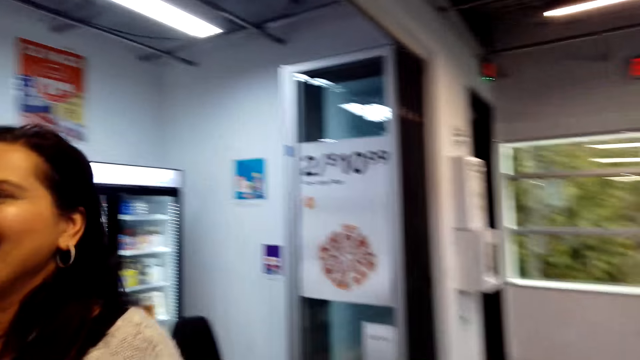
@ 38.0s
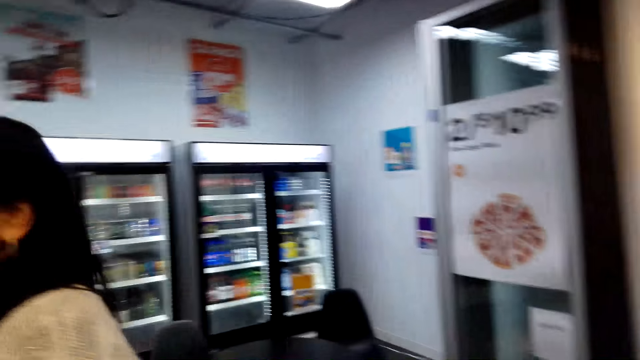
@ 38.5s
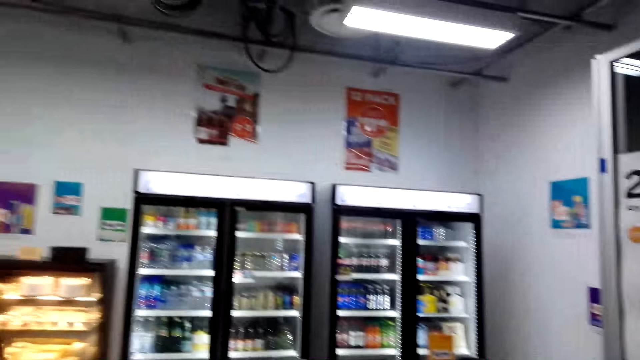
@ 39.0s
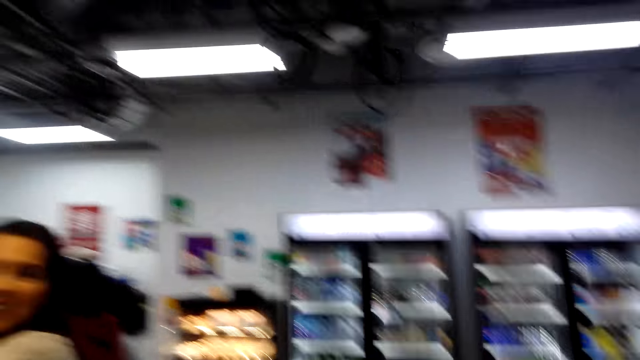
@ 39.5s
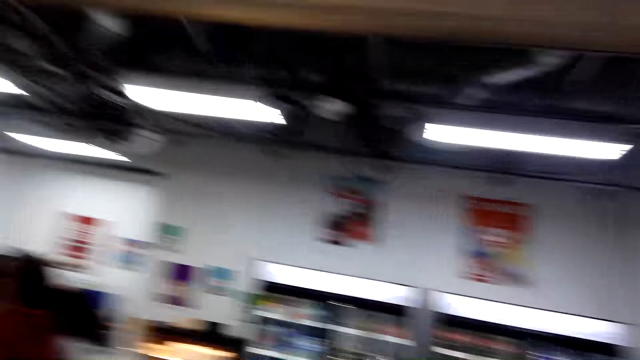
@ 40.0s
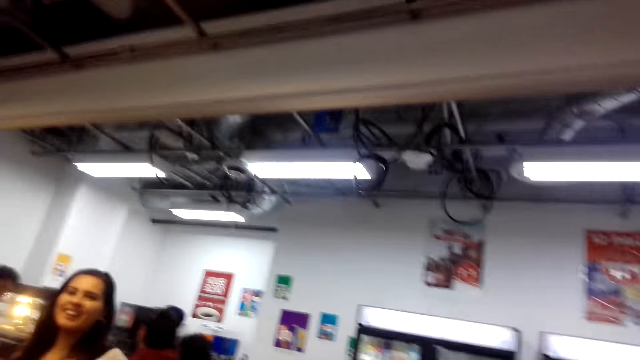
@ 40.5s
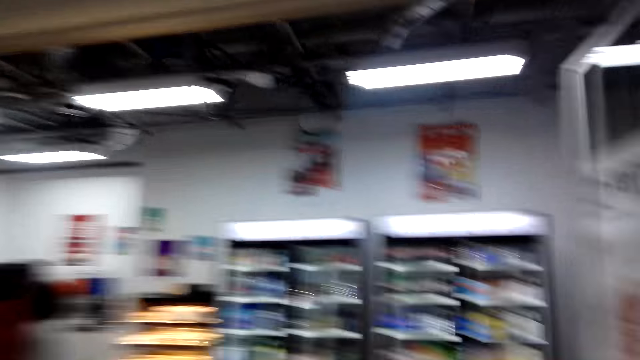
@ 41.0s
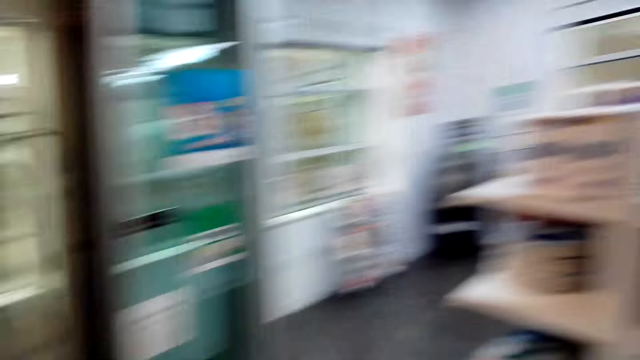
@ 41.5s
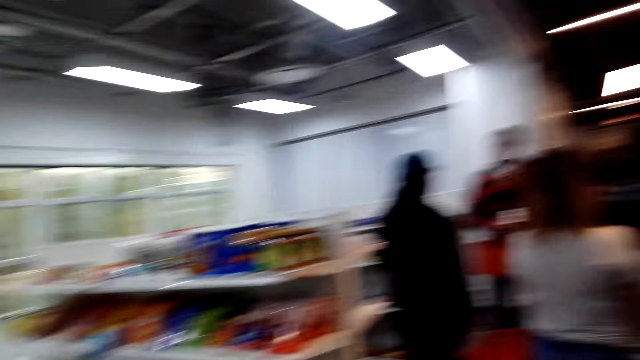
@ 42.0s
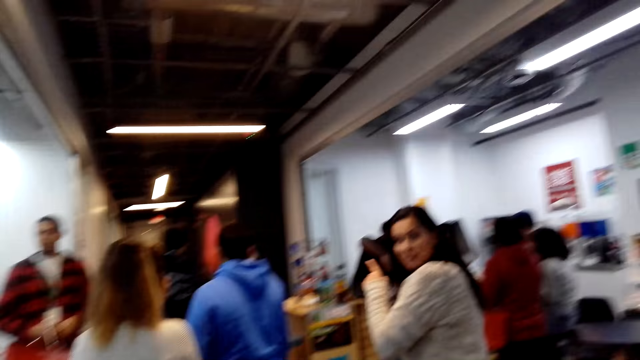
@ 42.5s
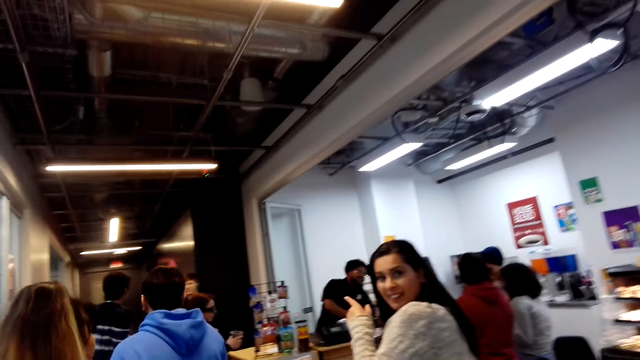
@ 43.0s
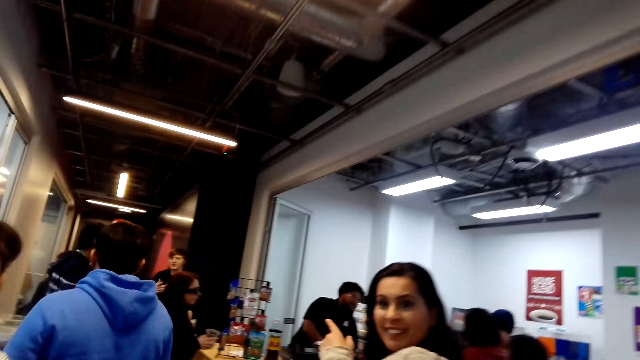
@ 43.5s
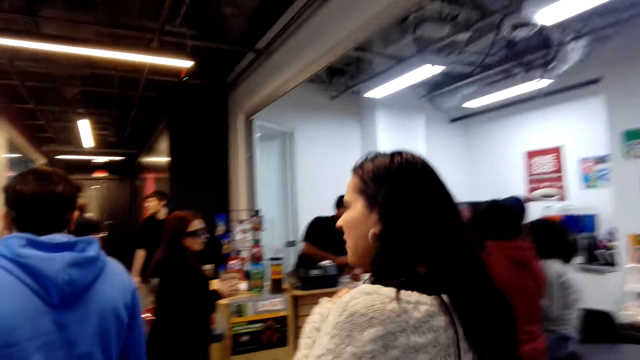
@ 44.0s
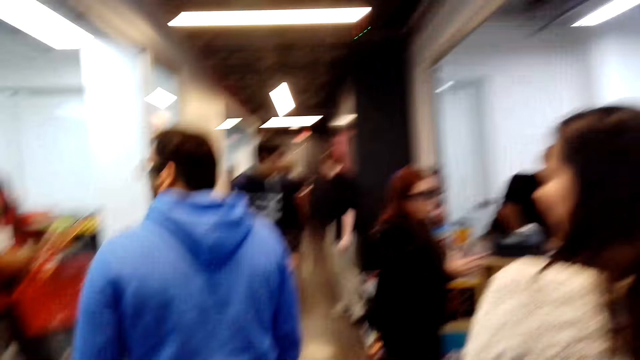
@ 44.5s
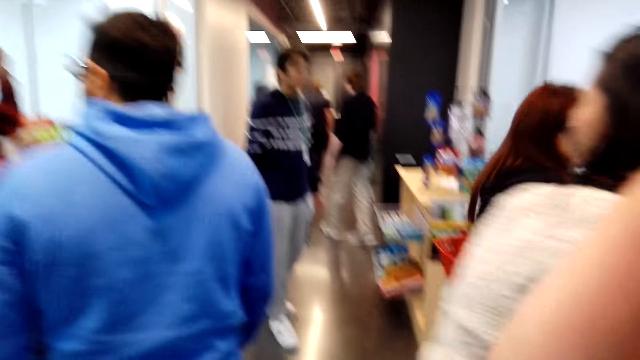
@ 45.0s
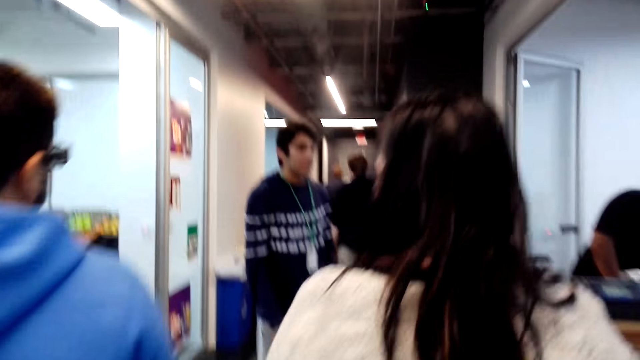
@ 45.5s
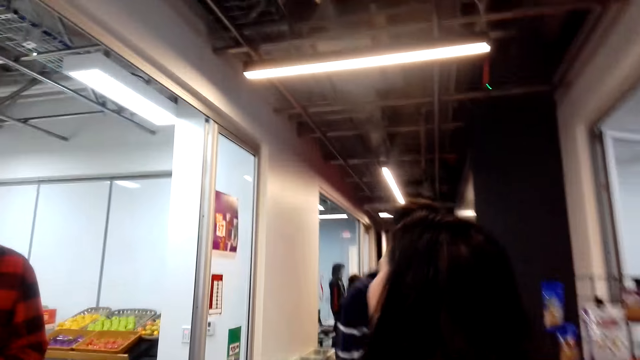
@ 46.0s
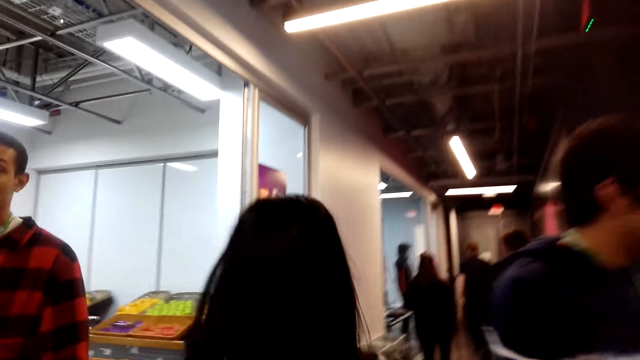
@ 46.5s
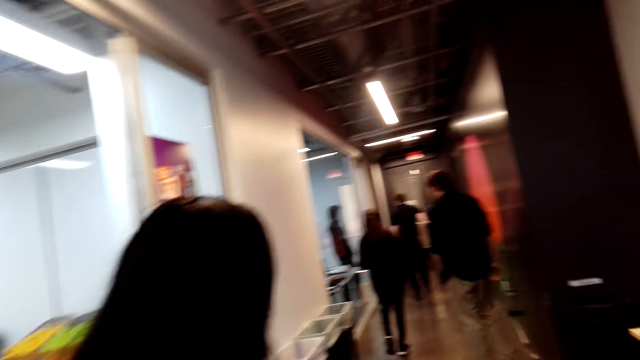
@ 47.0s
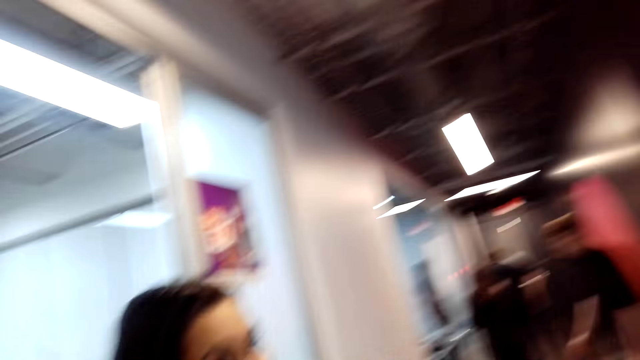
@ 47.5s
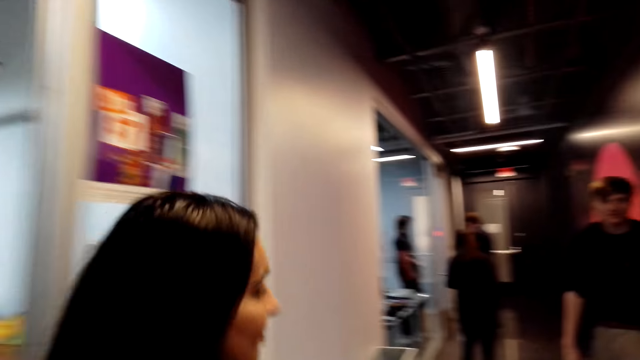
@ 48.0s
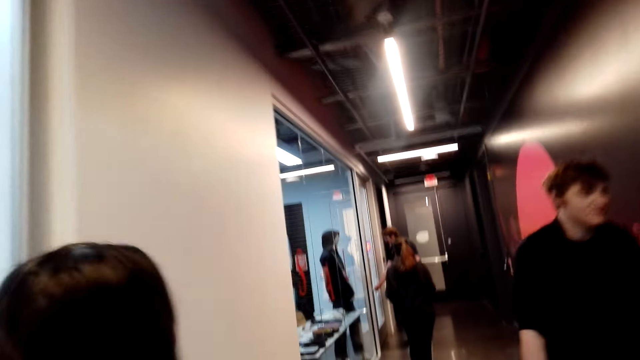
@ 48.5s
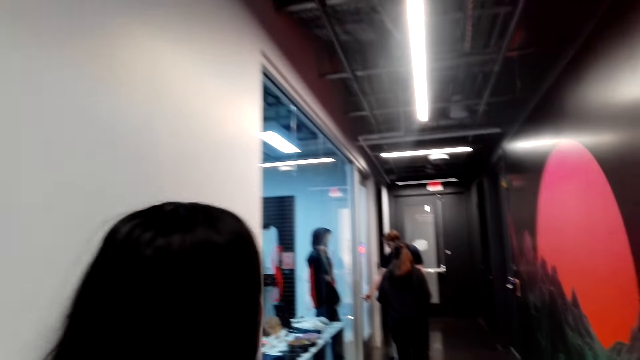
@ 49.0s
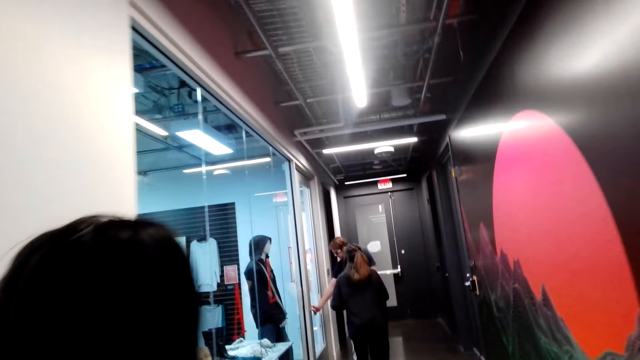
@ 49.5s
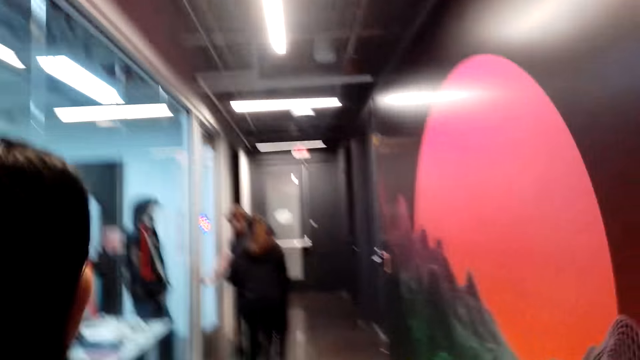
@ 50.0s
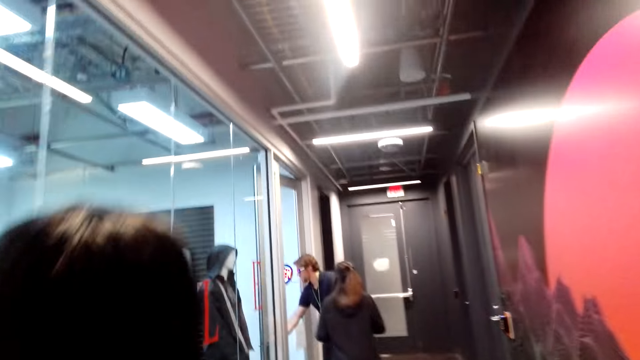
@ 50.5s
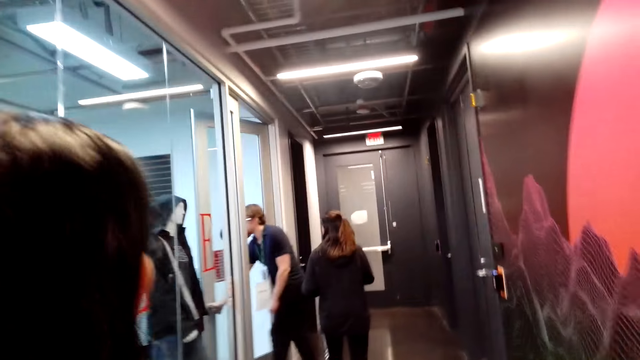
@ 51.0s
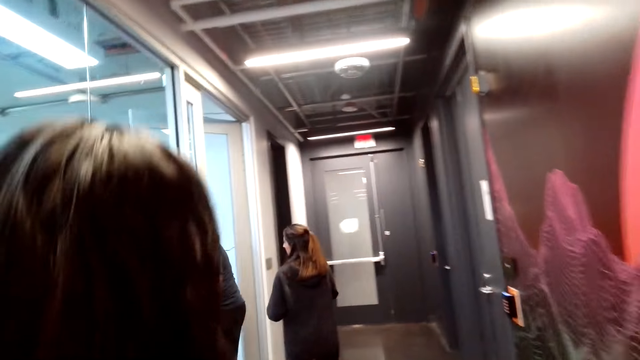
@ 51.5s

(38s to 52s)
The camera wearer moves around the store. A woman points at the counter. The camera wearer talks to the woman. The camera wearer and the woman move around the store. The camera wearer converses with the woman. The woman walks on the corridor with the camera wearer.

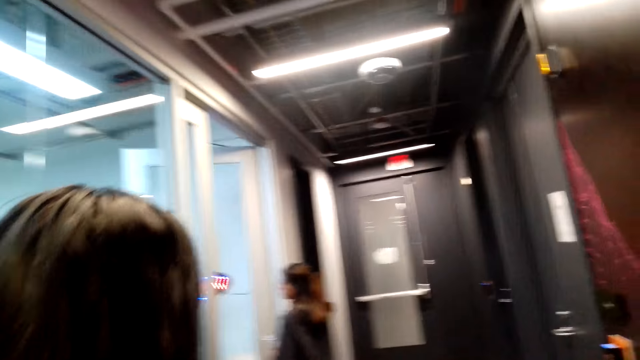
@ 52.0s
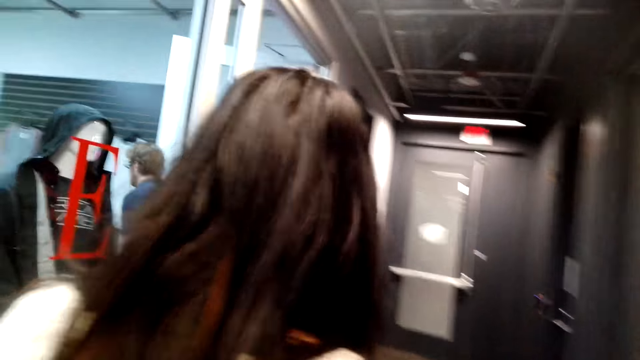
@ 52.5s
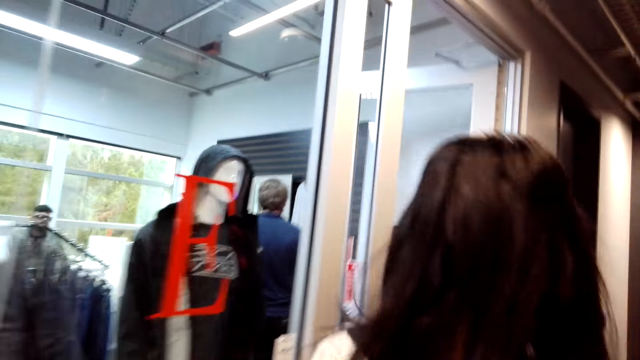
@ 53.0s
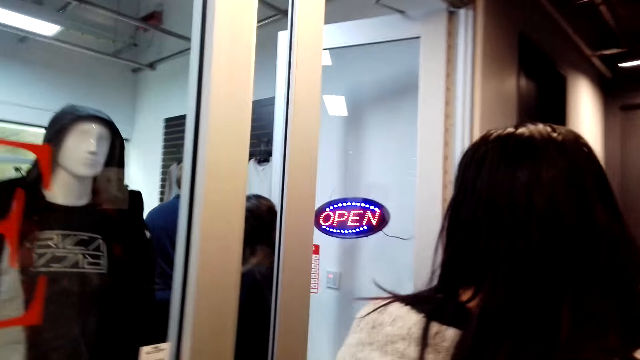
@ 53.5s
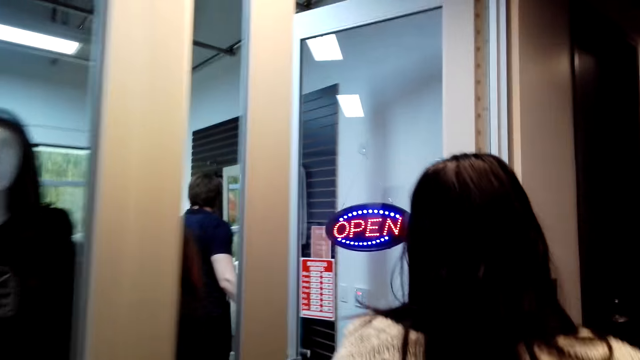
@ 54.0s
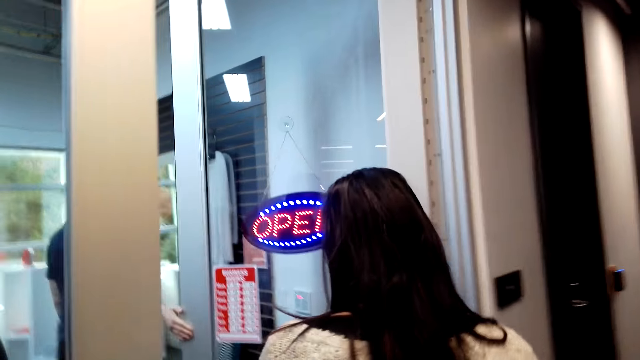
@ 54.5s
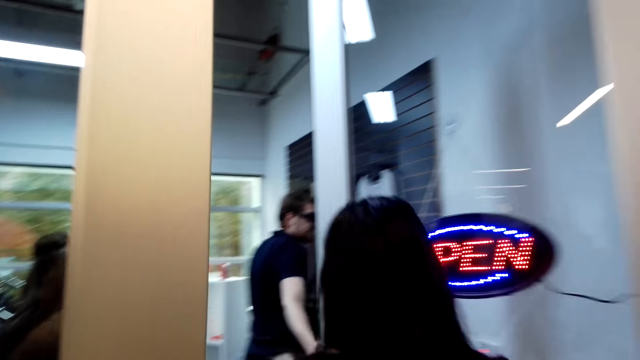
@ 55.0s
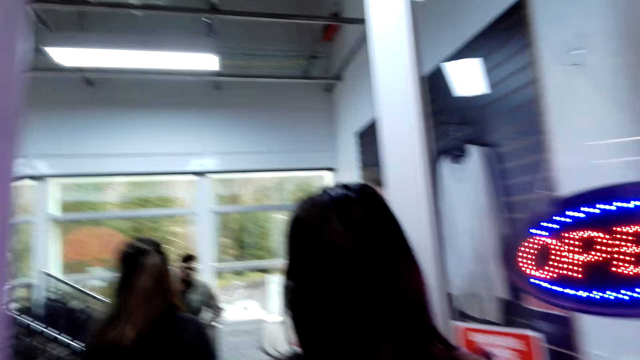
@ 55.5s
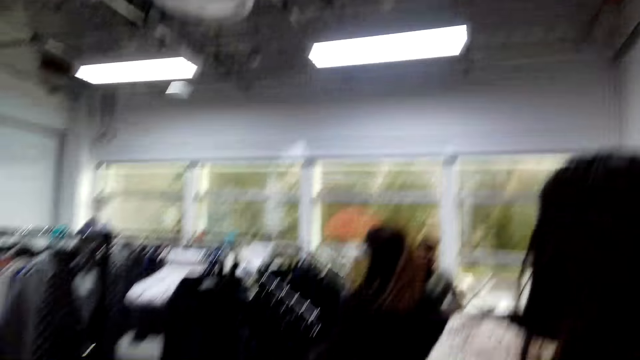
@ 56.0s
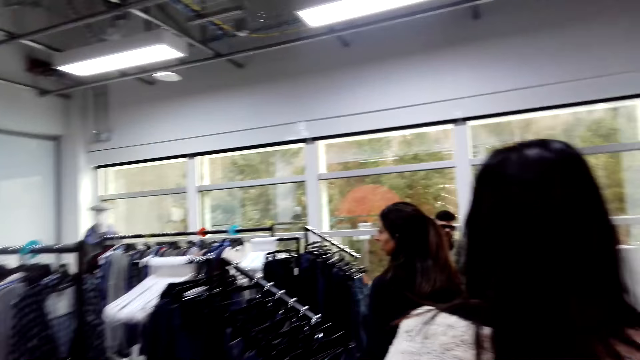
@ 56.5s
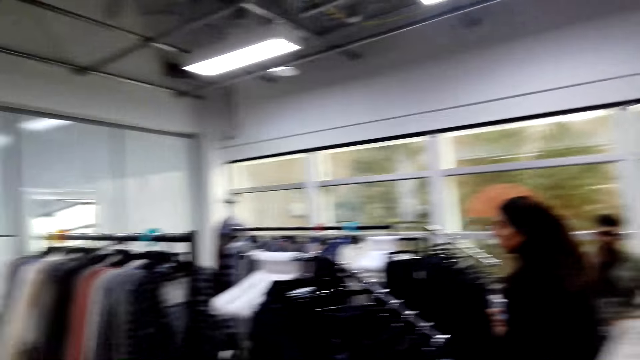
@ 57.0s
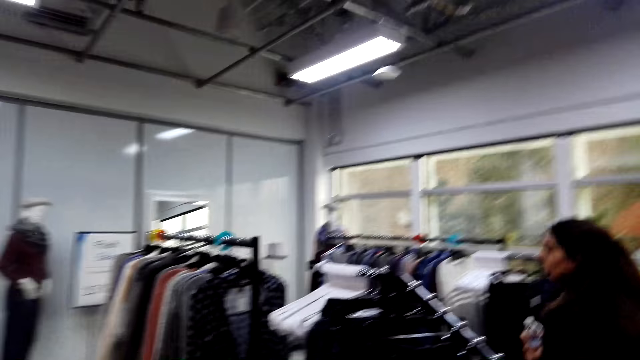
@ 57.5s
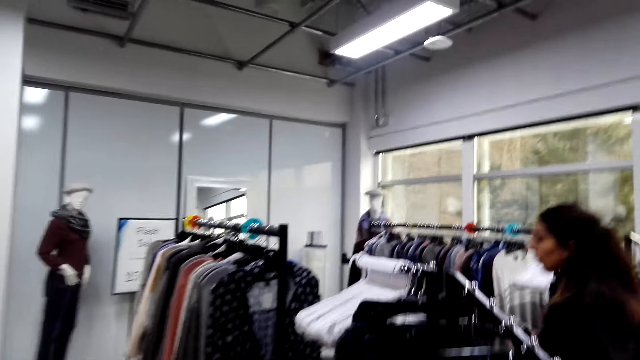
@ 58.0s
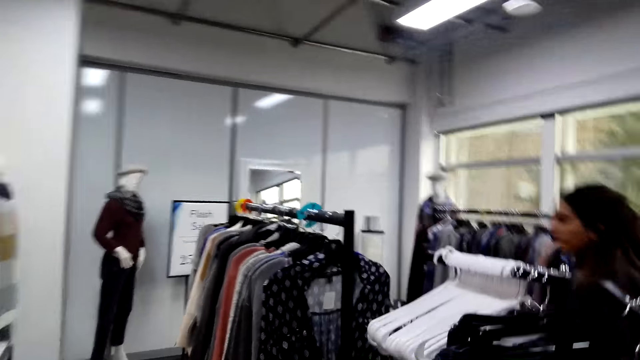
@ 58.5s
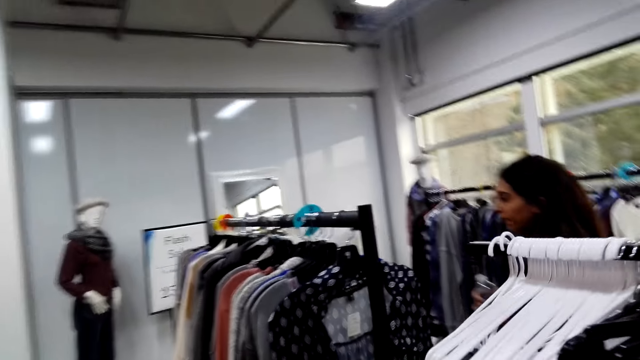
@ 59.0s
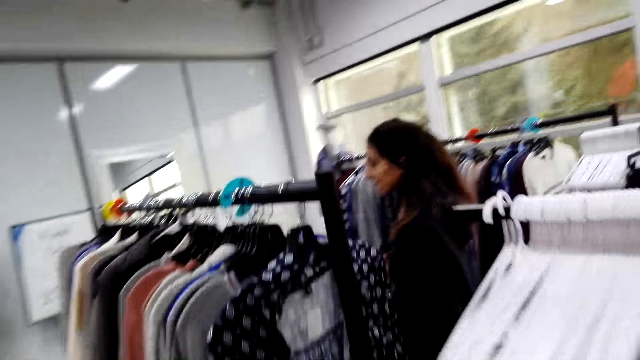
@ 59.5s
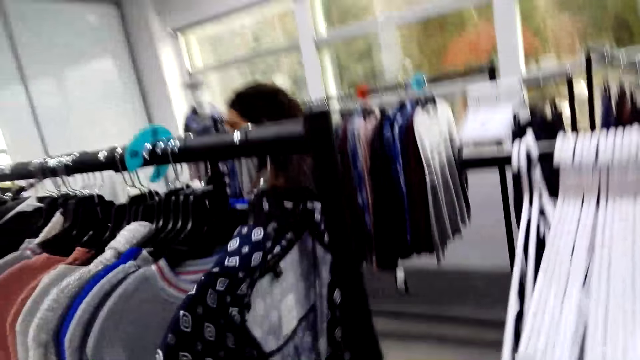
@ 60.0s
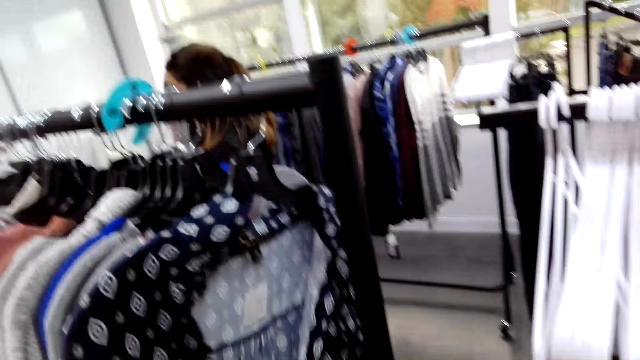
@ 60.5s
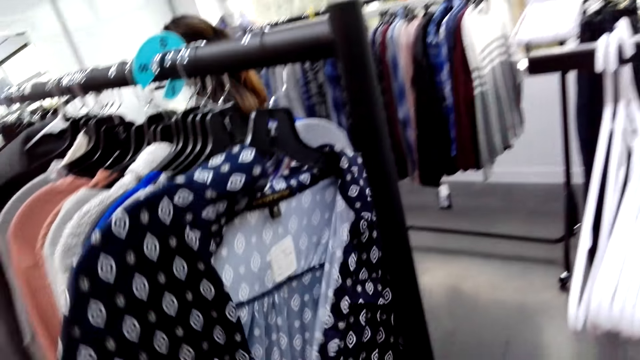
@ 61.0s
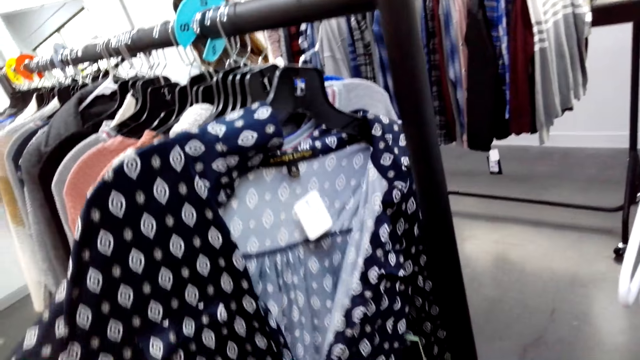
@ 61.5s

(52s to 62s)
The camera wearer and a woman walk into a cloth store. The camera wearer looks around. They walk in the shop. They check out a blouse. They touch a shirt on display.
